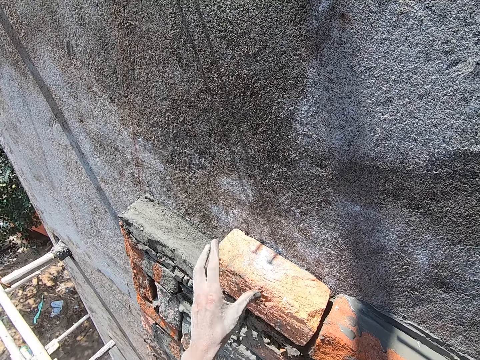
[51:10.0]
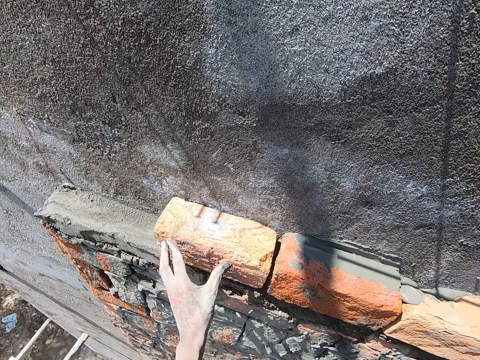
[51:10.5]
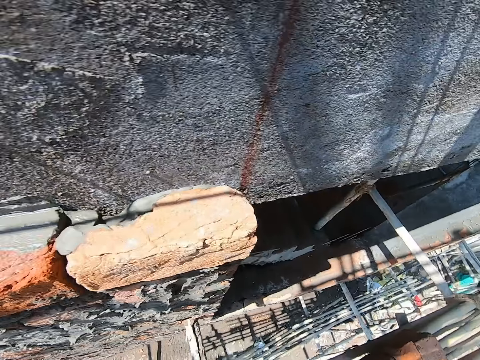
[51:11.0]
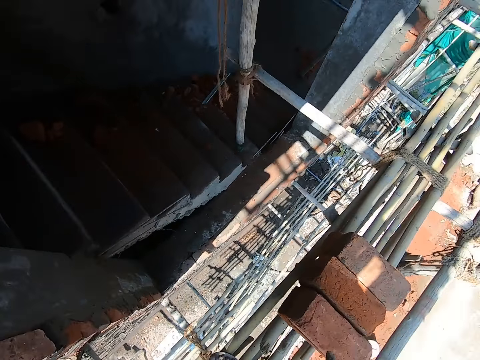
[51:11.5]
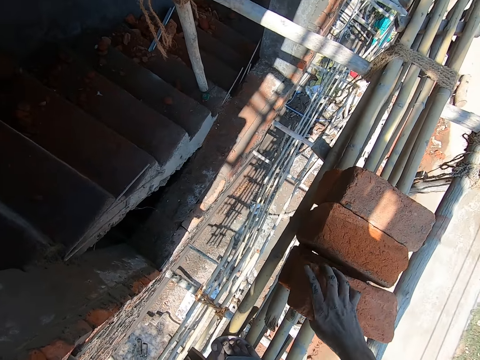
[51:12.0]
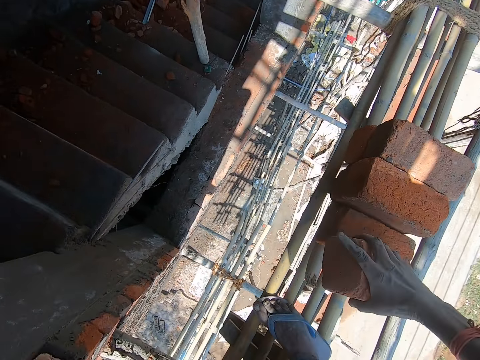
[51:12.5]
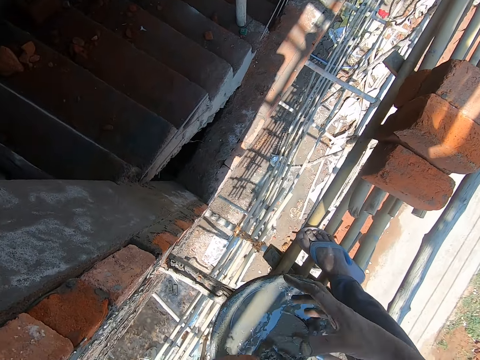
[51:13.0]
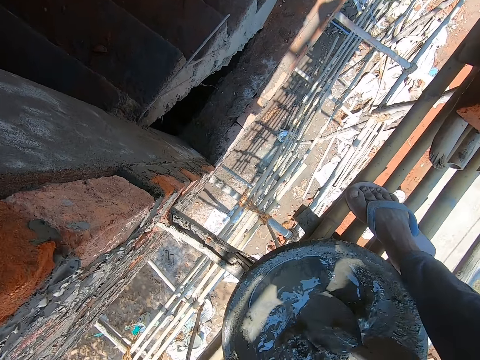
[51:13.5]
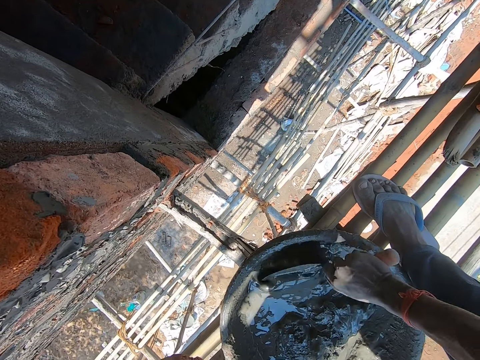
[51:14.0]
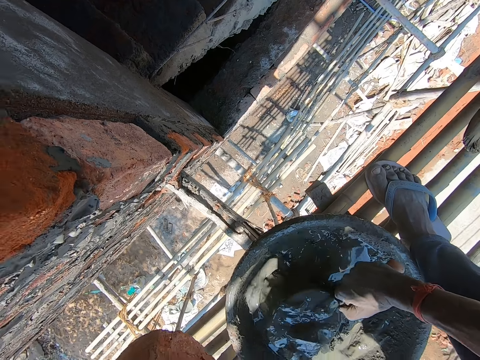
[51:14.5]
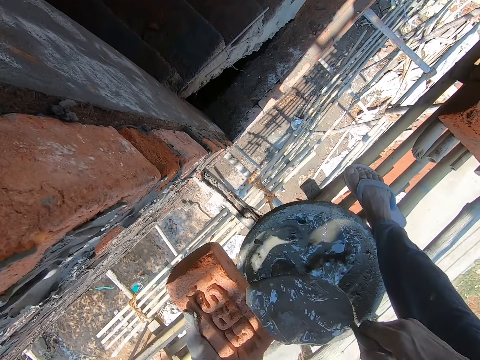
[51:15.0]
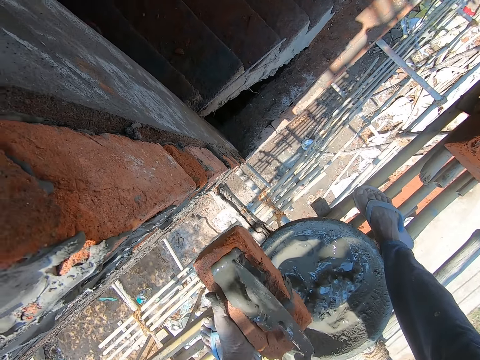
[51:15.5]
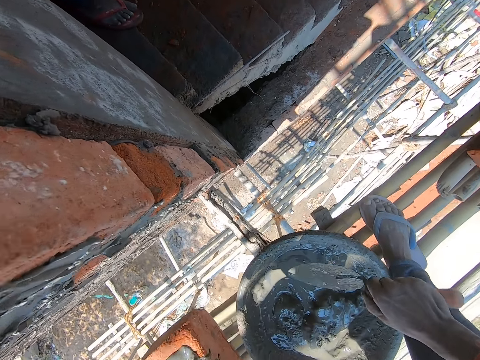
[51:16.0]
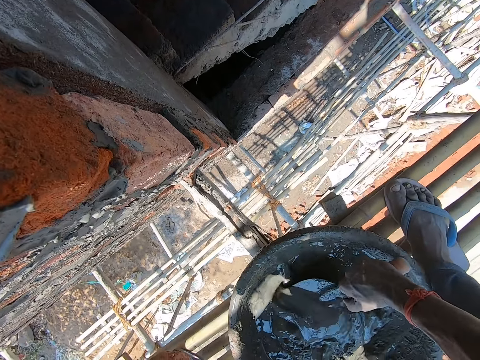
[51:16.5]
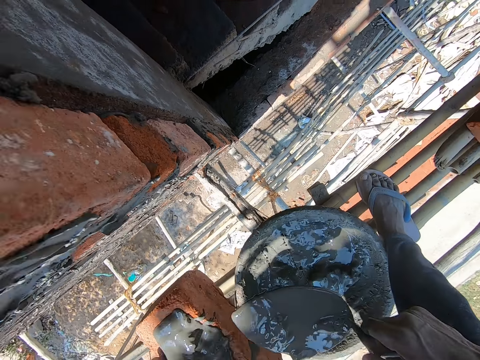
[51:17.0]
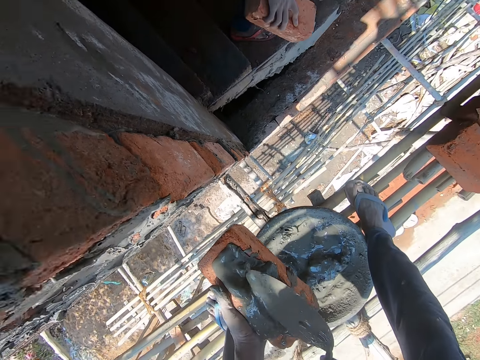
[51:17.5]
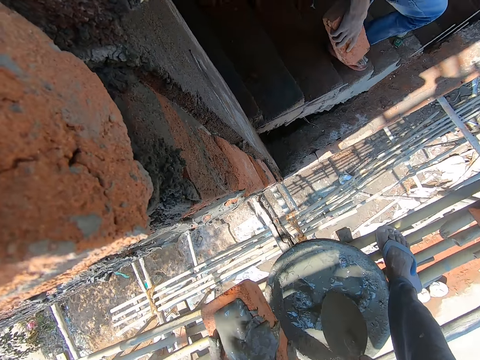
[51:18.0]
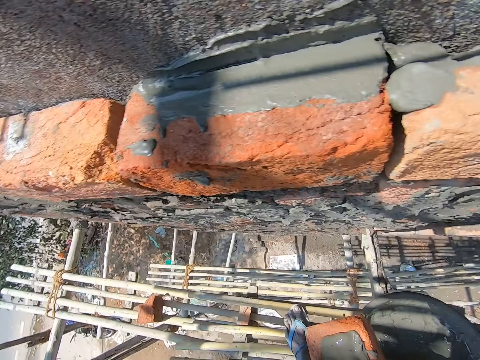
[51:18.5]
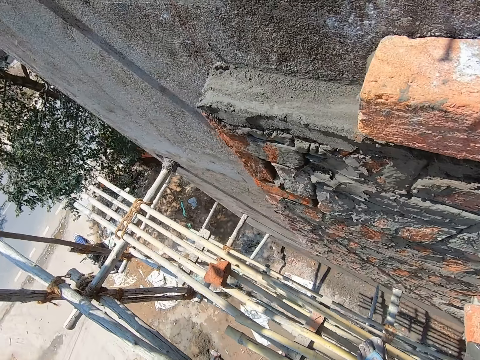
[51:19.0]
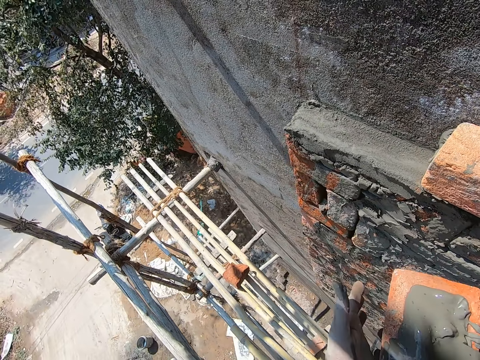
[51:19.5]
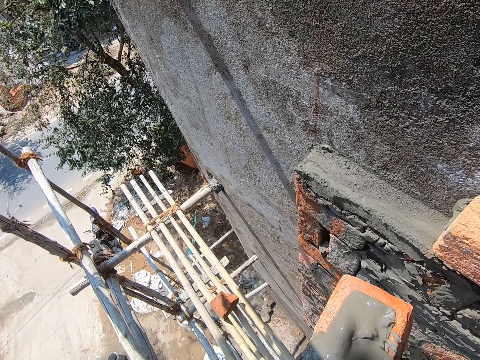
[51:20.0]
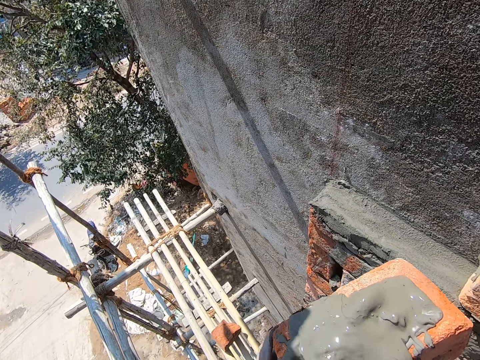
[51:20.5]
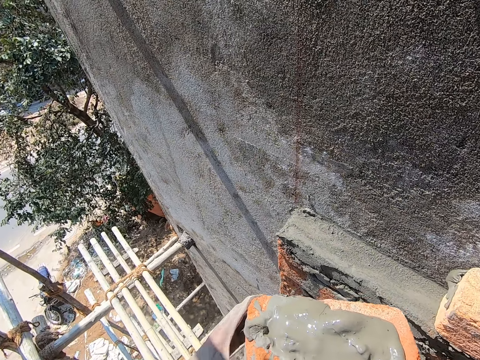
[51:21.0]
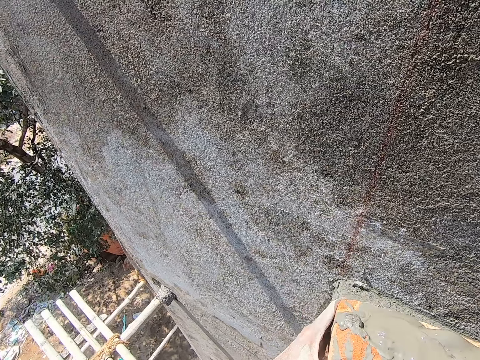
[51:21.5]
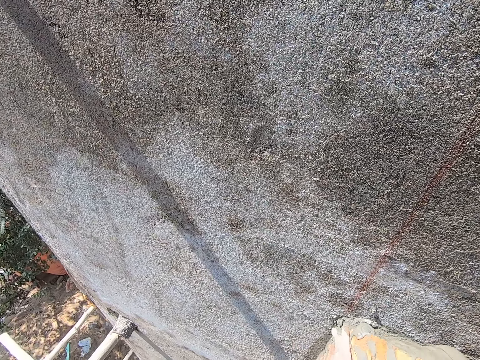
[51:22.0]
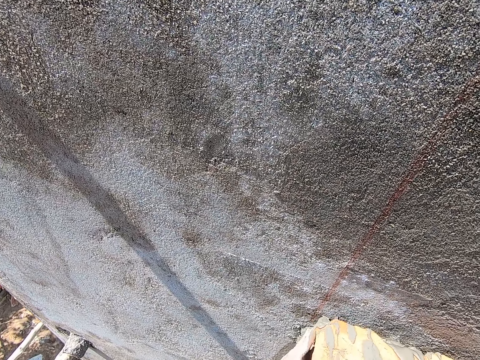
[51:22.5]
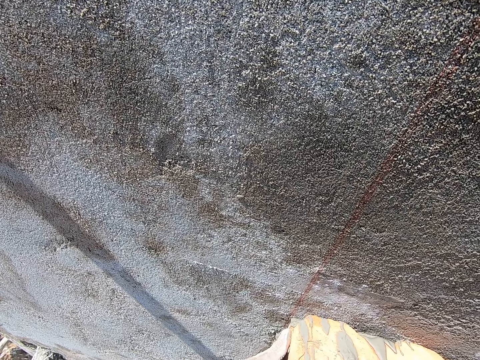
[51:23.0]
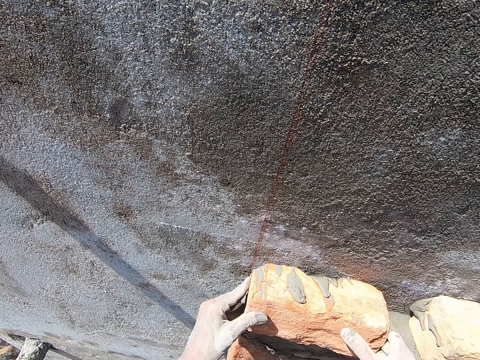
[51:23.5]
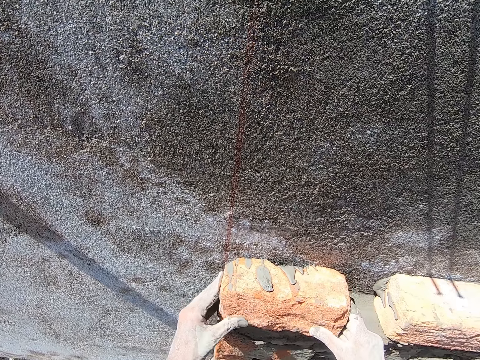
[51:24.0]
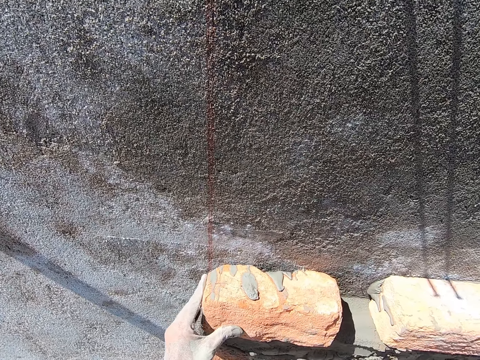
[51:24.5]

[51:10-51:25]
The camera wearer holds the brick with his left hand. He picks a brick from the scaffolding with his right hand. He passes the brick in his right hand to his left hand. He picks up the brick trowel from the head pan on the scaffolding with his right hand. He scoops mortar from the head pan on the scaffolding with the brick trowel on his right hand. He pours the mortar in the brick trowel in his right hand on the brick in his left hand. He scoops mortar from the head pan on the scaffolding with the brick trowel on his right hand. He pours the mortar in the brick trowel in his right hand on the brick in his left hand. He puts the trowel down. He holds the brick with both hands. He places the brick in his hands in the wall.

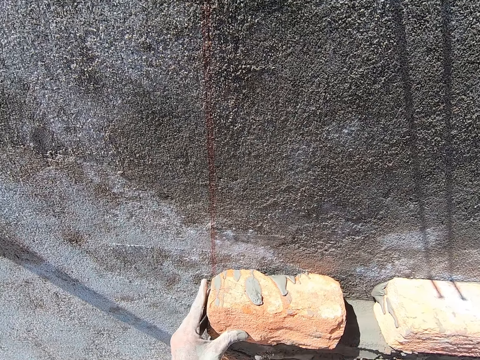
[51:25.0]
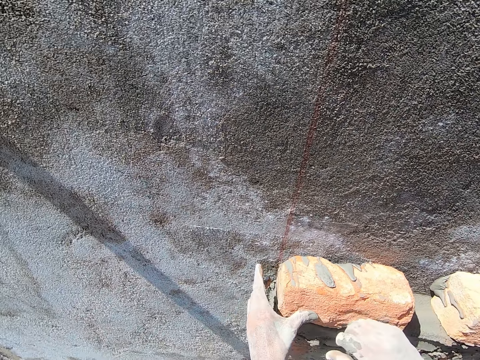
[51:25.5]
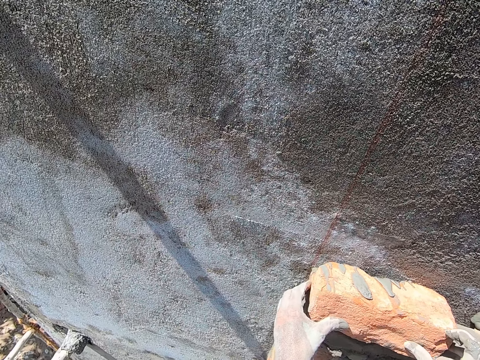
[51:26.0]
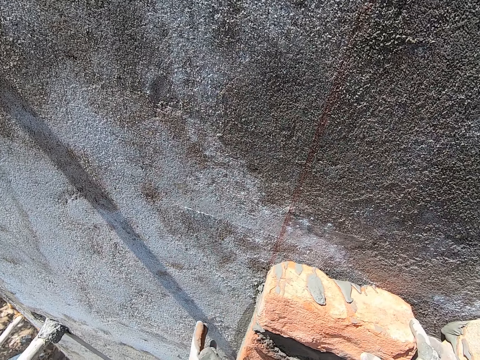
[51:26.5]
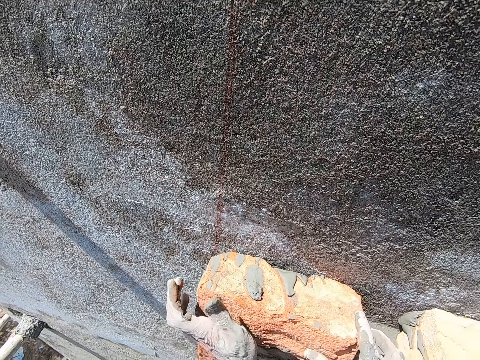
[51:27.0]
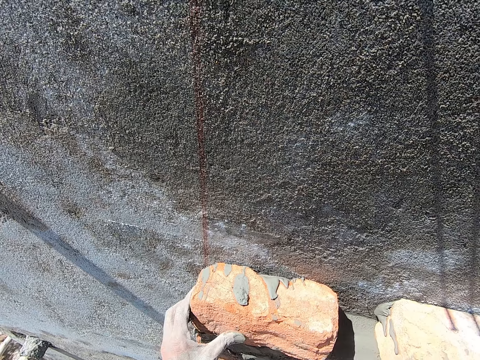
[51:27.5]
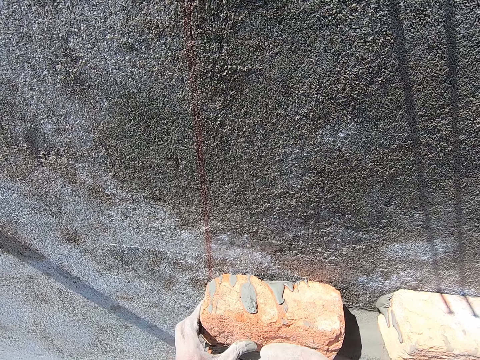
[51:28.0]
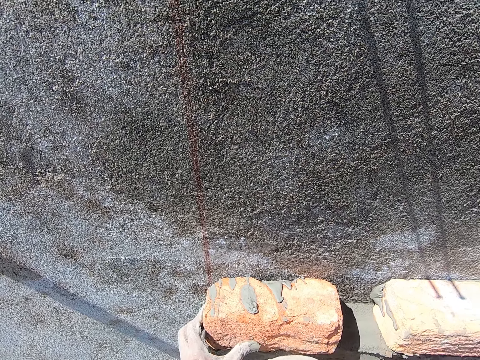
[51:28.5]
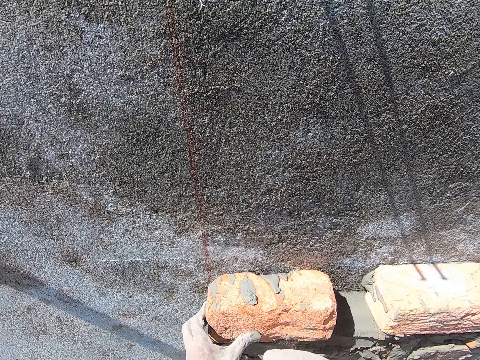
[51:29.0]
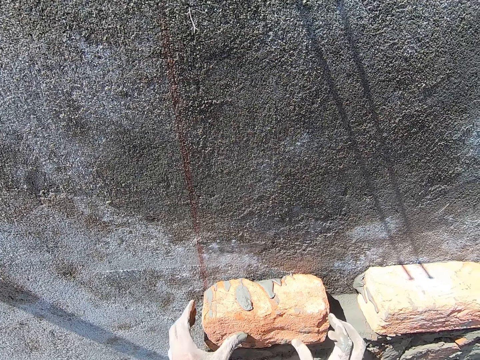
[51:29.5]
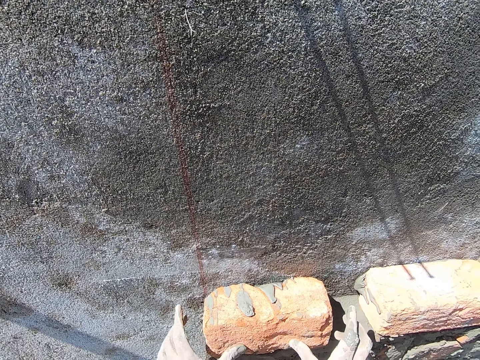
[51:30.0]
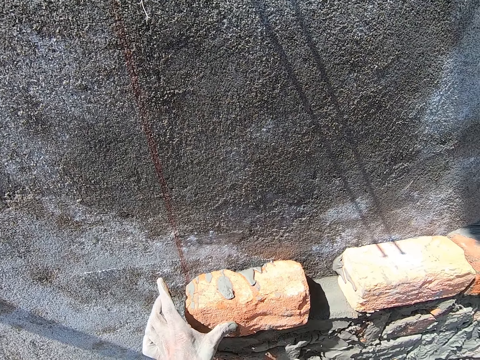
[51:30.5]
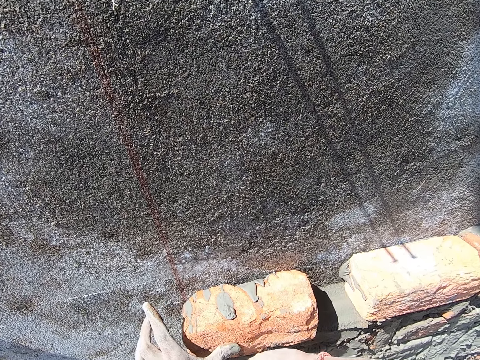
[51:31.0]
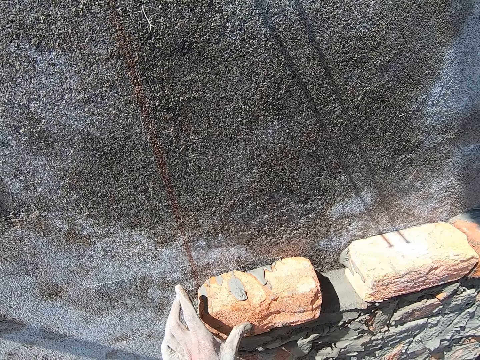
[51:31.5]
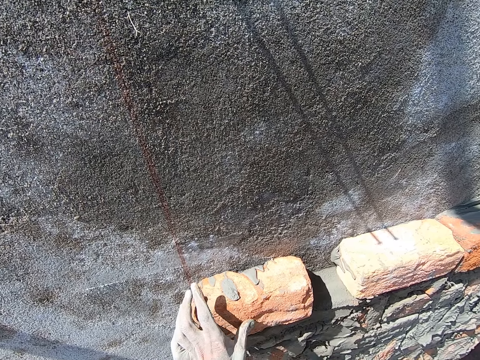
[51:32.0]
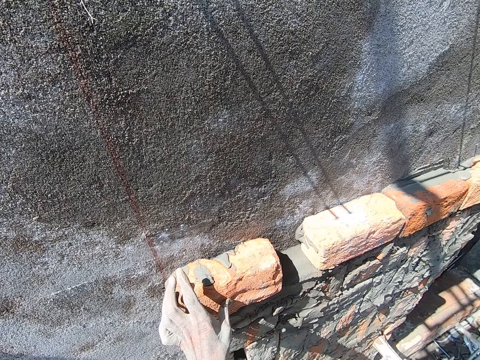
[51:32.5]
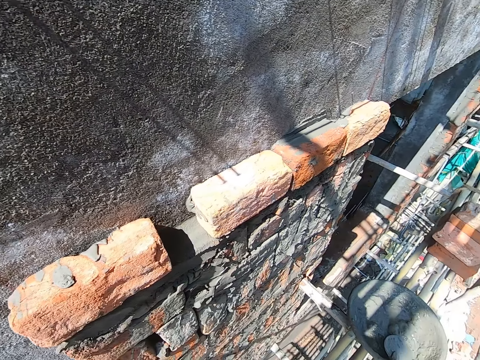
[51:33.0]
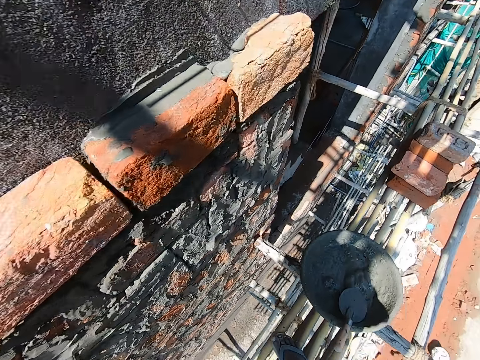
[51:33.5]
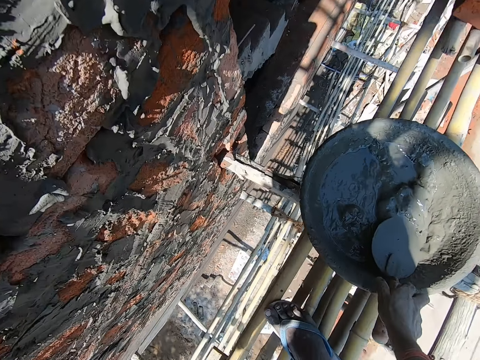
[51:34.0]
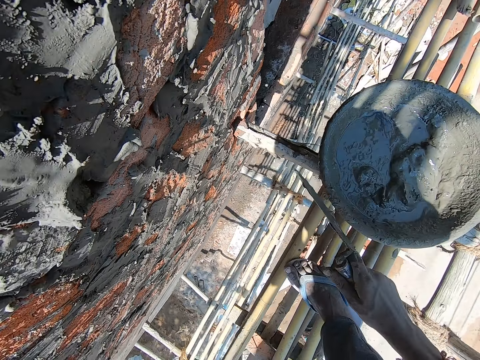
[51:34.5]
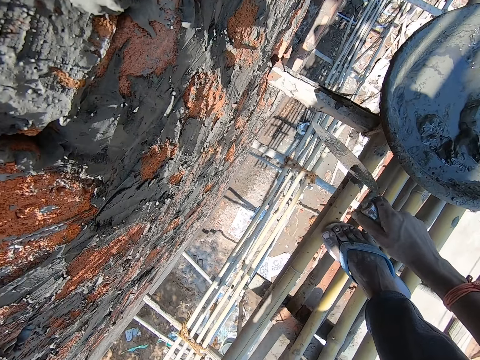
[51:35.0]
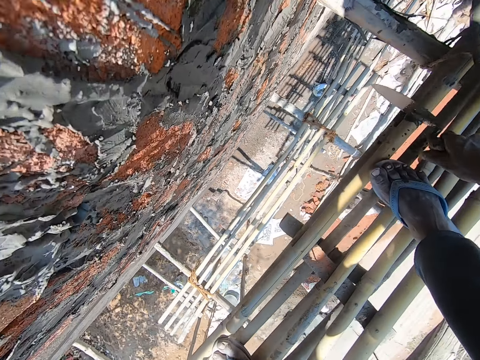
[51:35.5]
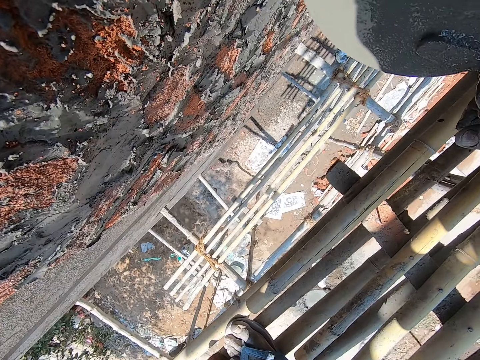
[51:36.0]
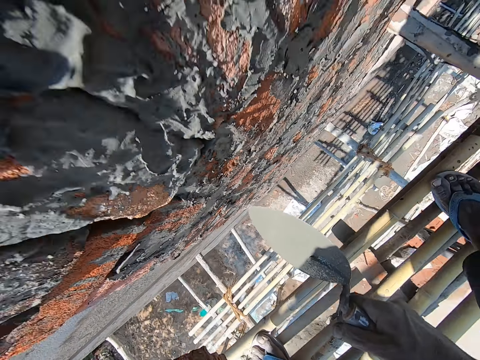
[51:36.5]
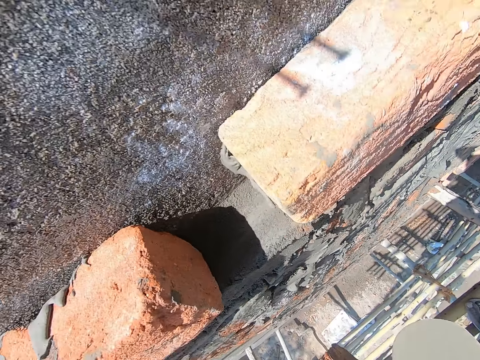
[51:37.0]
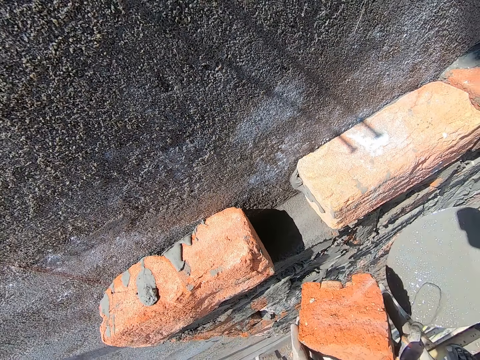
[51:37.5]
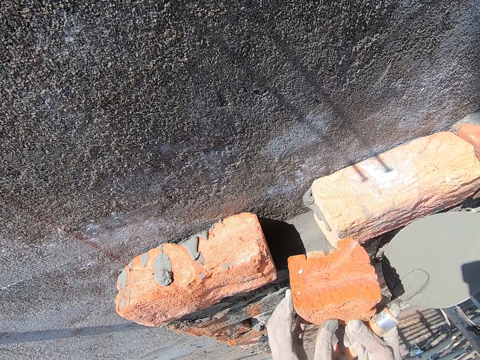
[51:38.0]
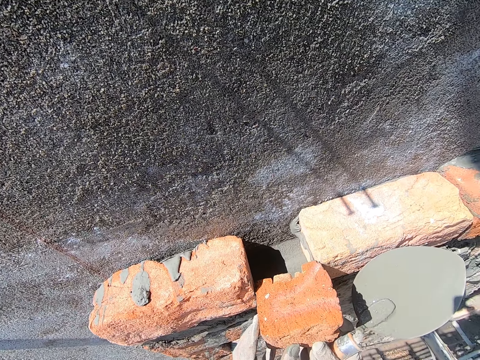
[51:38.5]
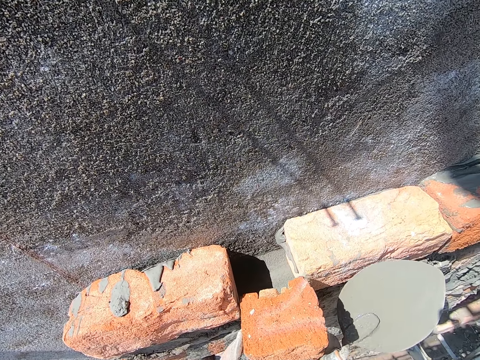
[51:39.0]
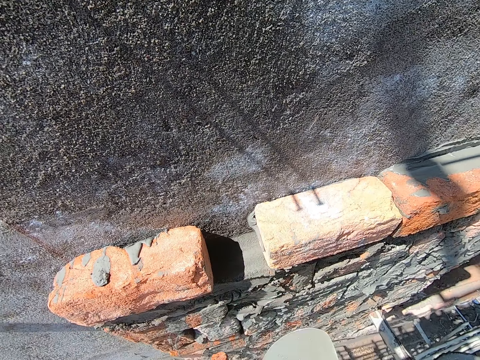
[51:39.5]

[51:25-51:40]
The camera wearer hits the brick in the wall with his right hand. He holds the brick with his left hand. He holds the brick on the wall with his right hand. He hits the brick in the wall with his left hand. He pushes the brick with his left hand. He holds the brick on the wall with his left hand. He hits the brick in the wall with his right hand. He holds the brick with his left hand. He moves. He picks up the brick trowel from the head pan on the scaffolding with his right hand. He hits the brick trowel in his right hand on the scaffolding. He moves. He picks a brick. He levels the brick.
